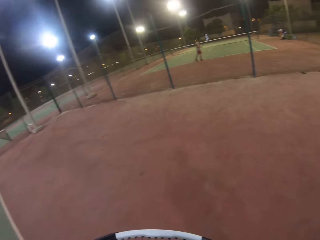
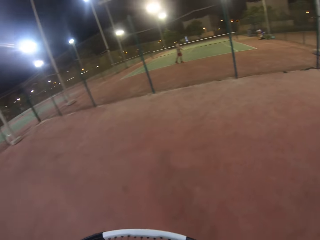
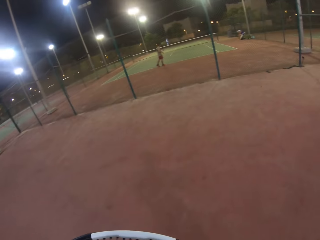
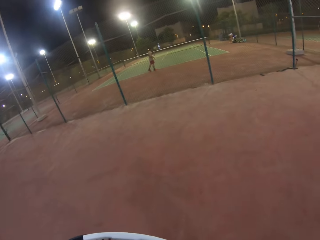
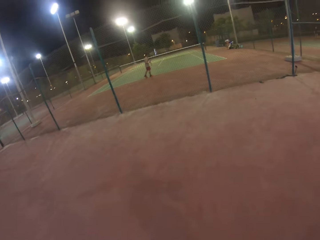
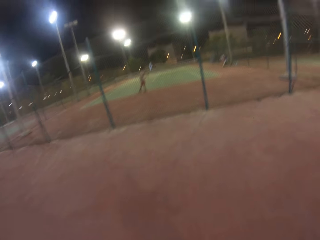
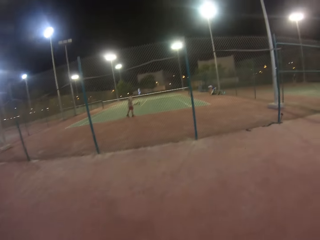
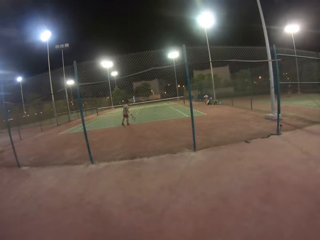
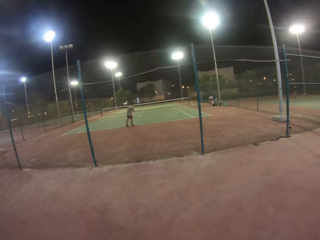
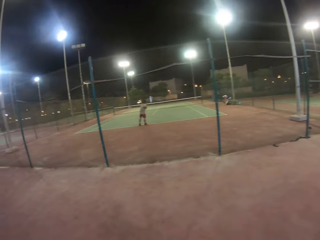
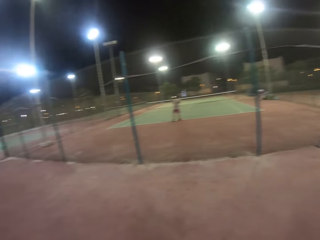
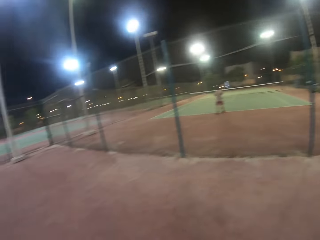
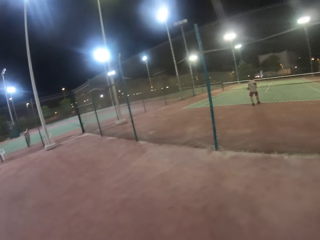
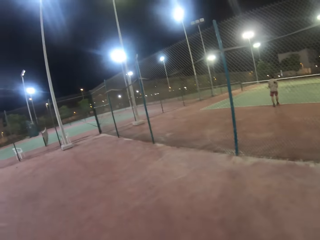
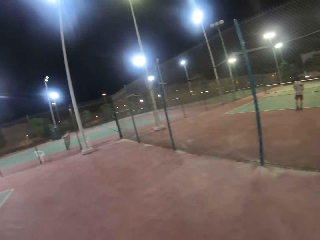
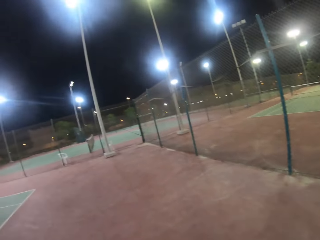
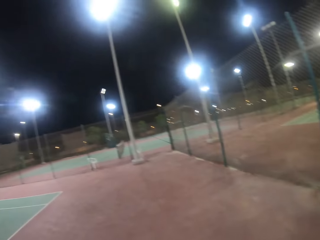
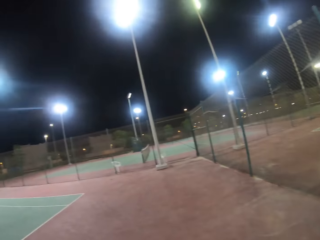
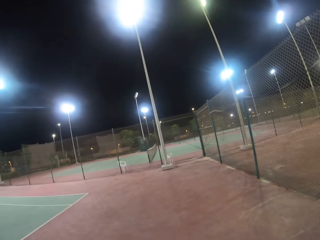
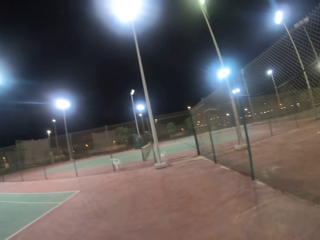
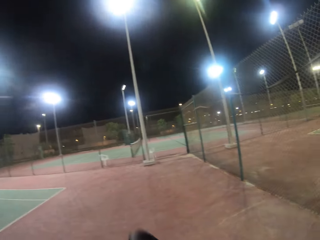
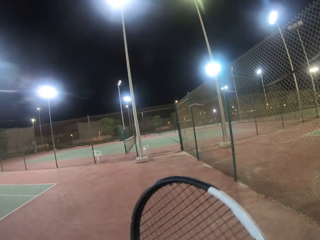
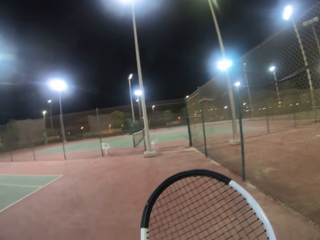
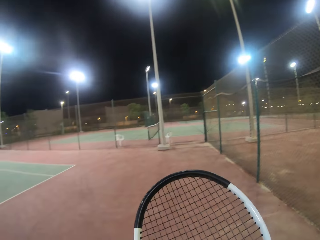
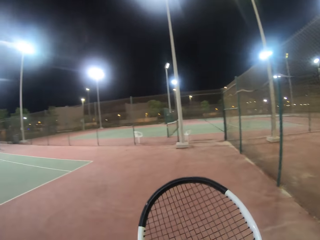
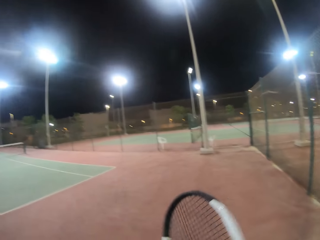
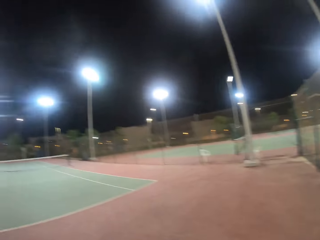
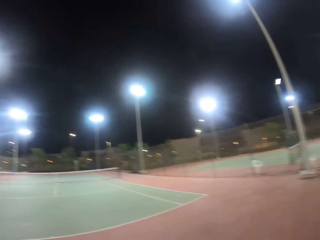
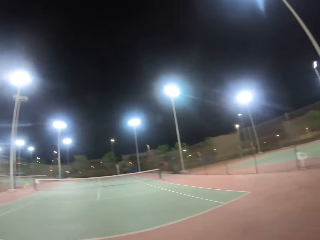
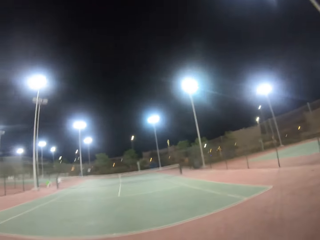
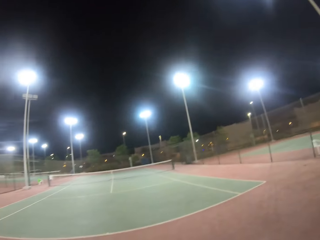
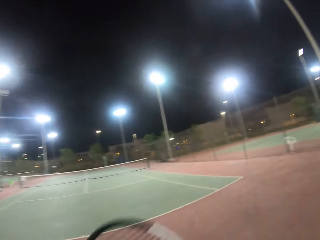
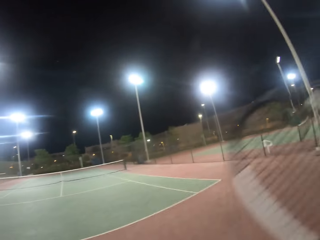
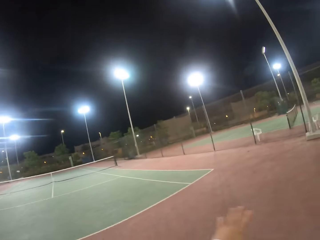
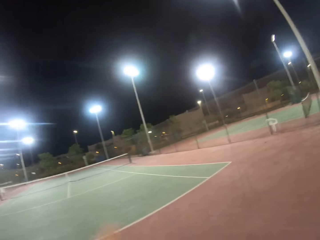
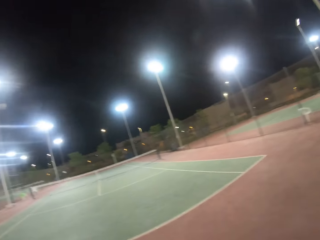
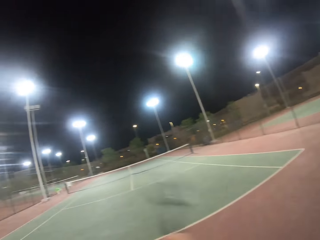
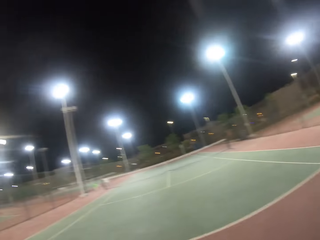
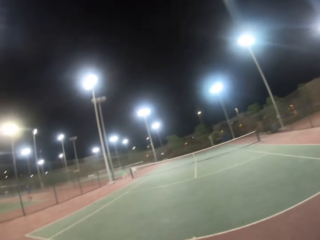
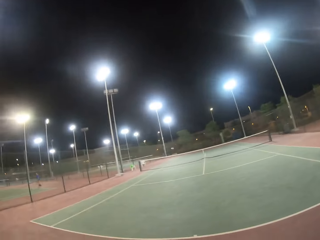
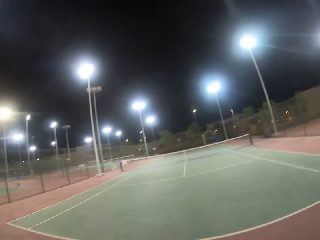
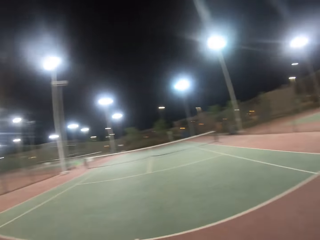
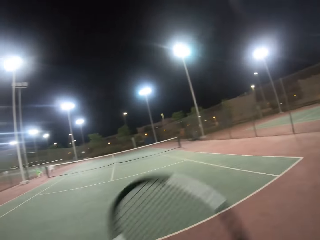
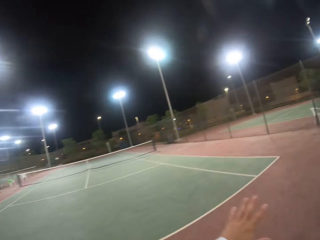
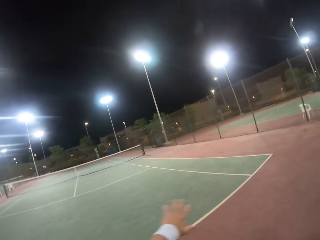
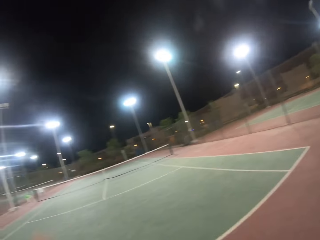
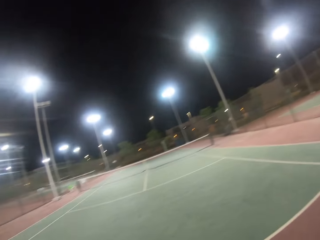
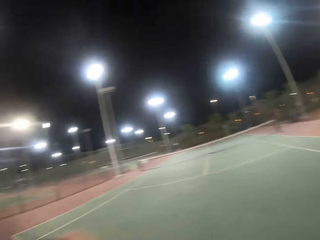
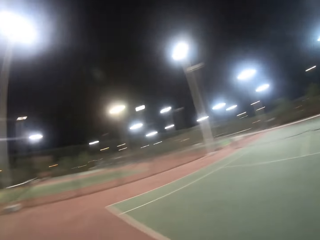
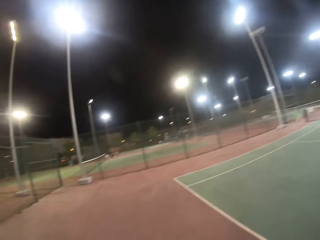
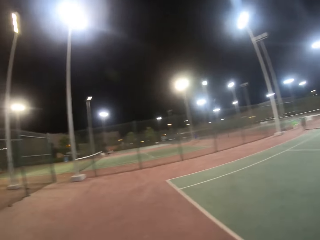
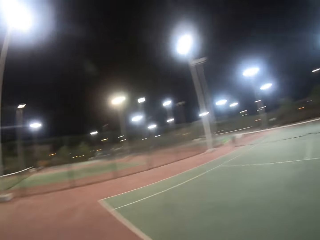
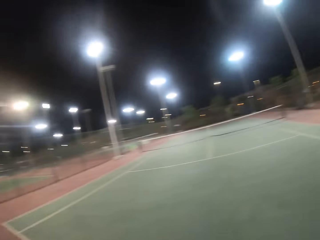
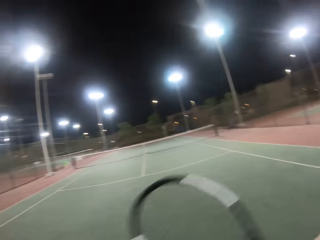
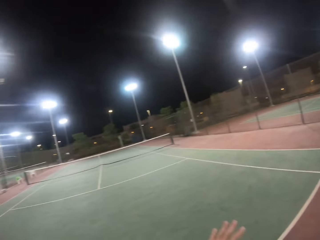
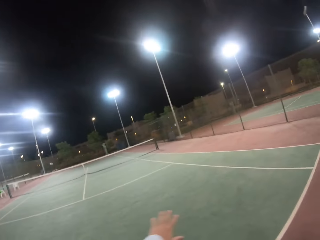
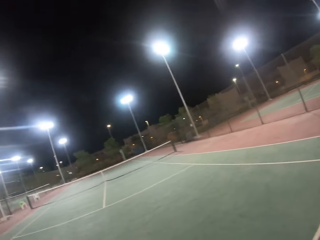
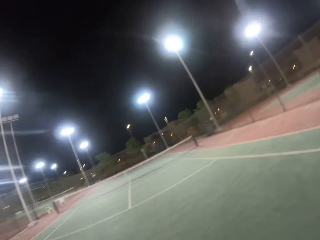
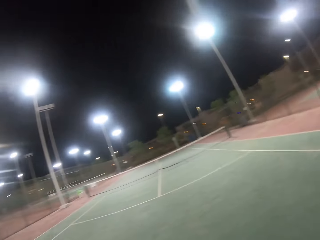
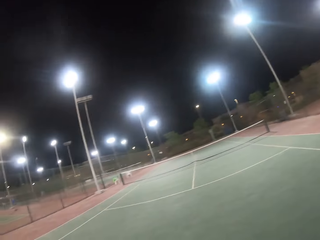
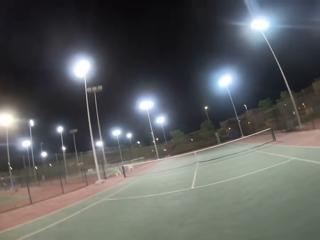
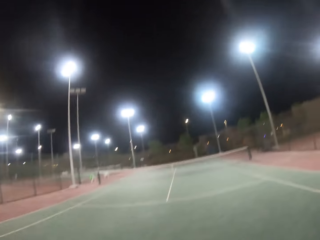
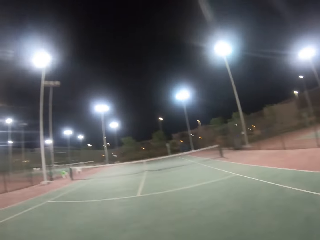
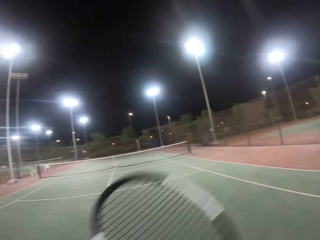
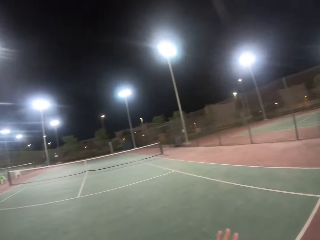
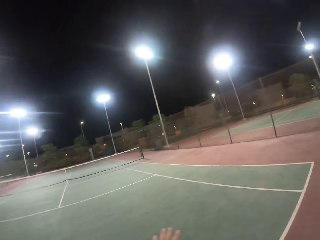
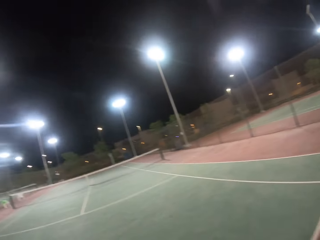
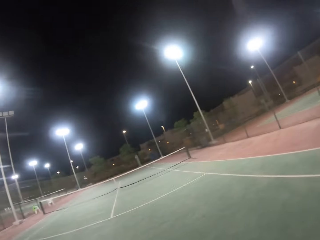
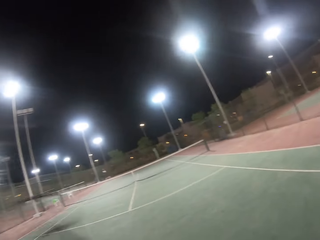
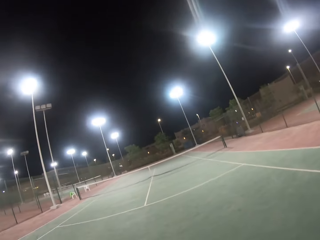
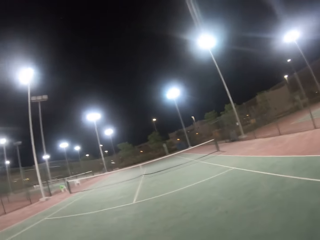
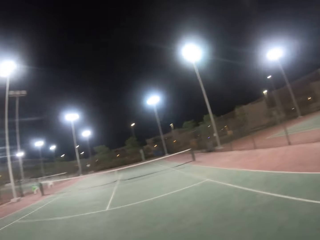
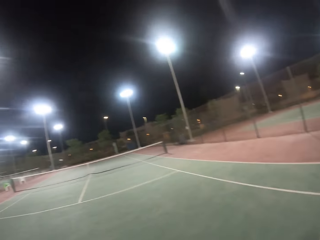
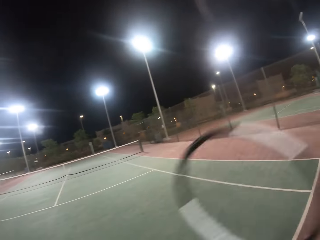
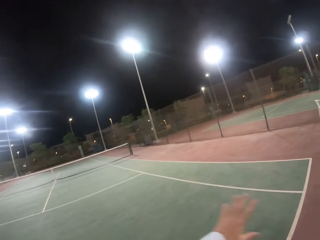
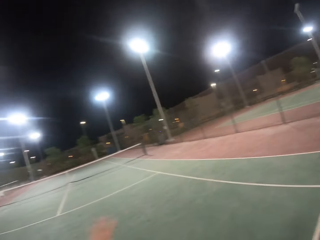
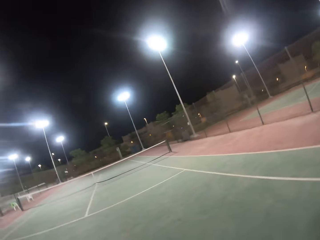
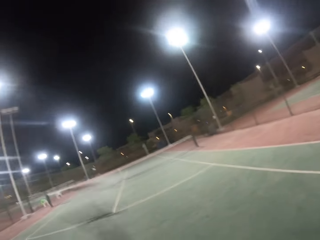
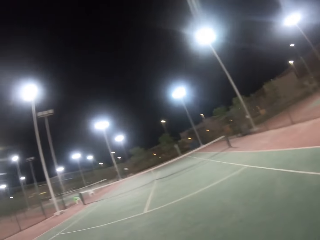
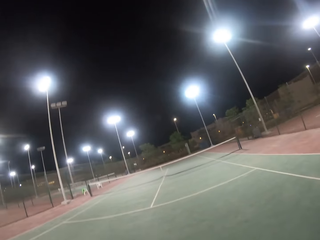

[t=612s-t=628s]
The camera wearer moves the tennis racket. They lift the racket. They train with the racket.

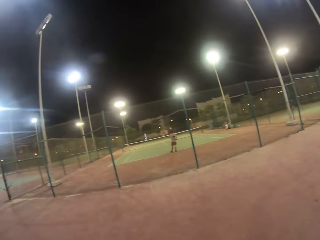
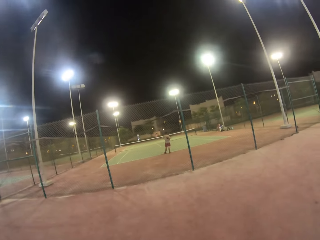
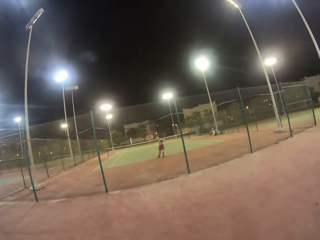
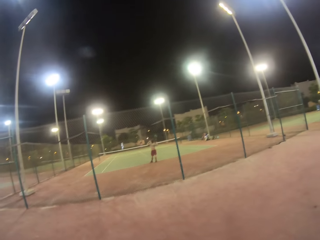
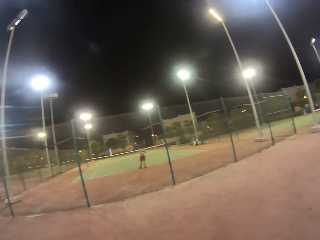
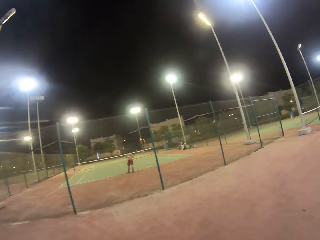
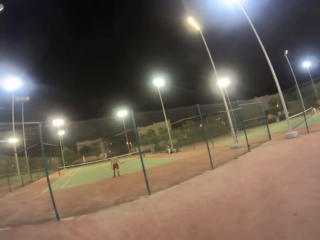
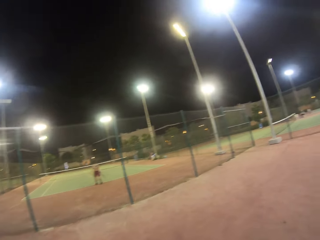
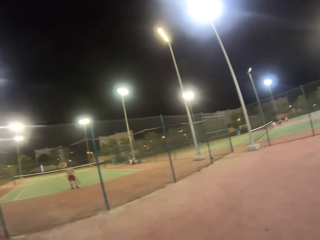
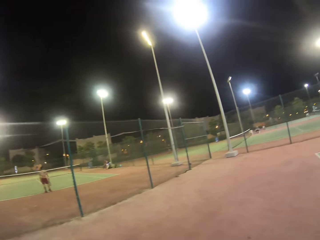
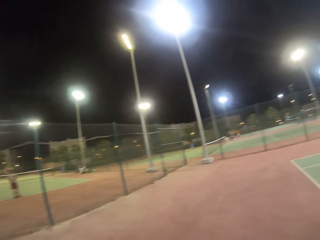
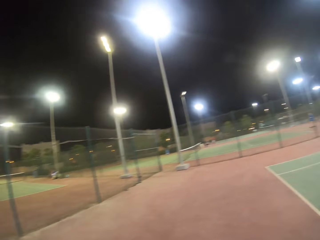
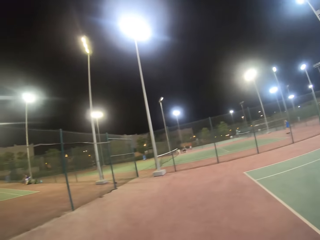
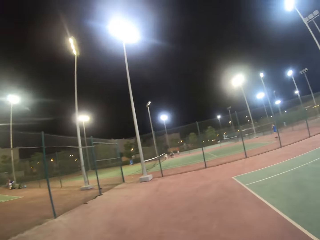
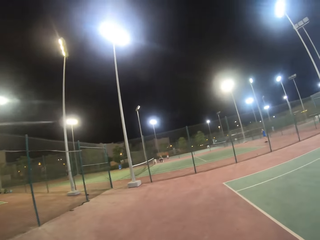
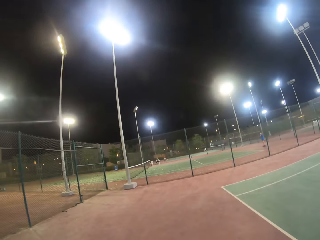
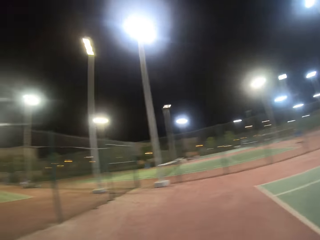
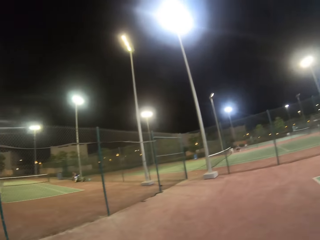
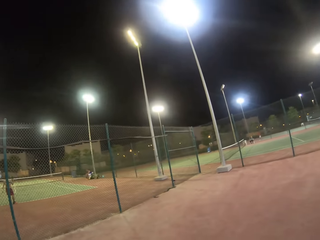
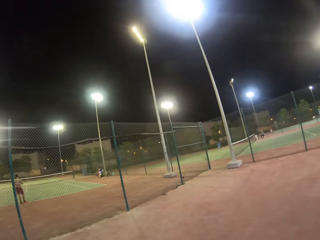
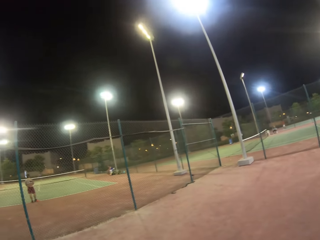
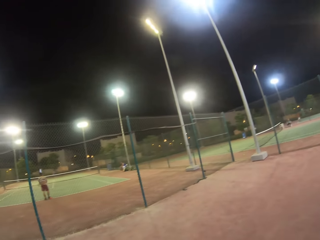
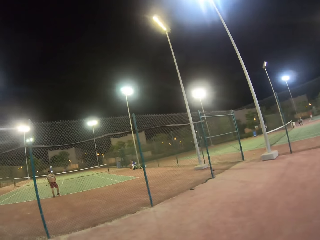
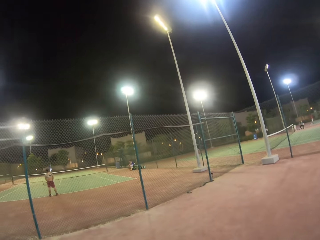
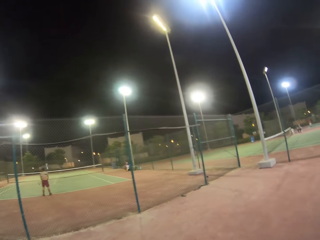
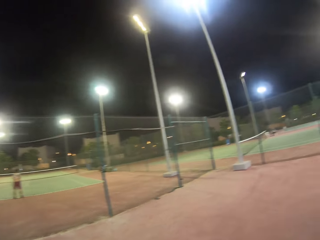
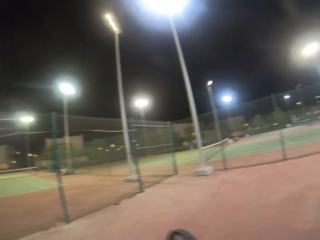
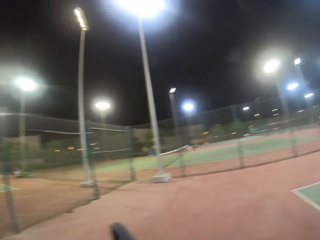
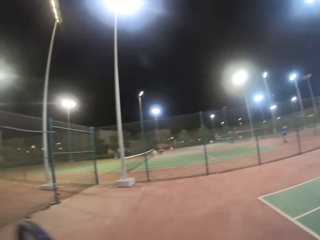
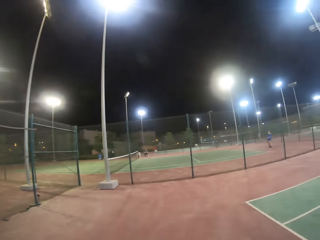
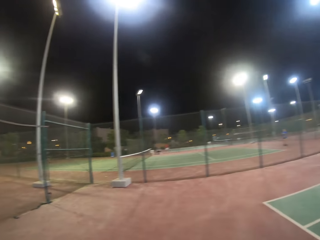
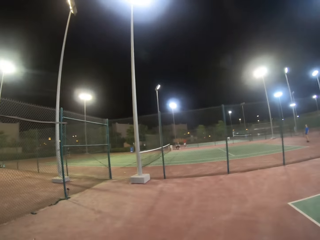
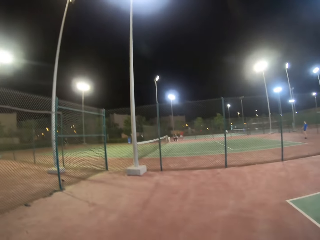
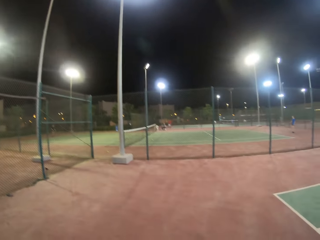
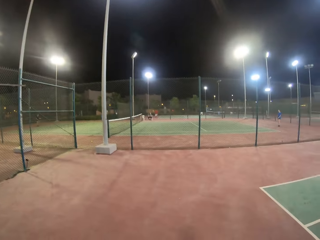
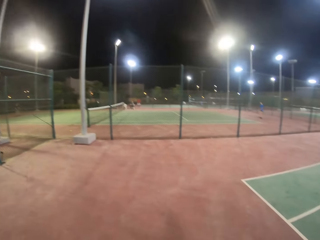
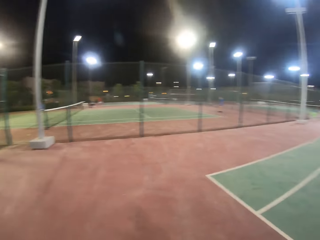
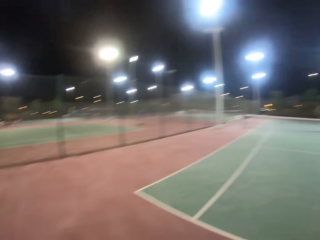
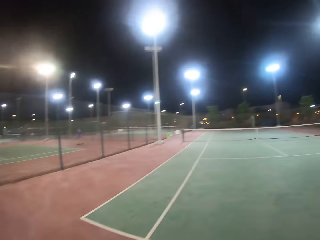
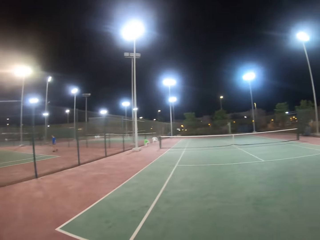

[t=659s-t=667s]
The camera wearer looks around the tennis court.
